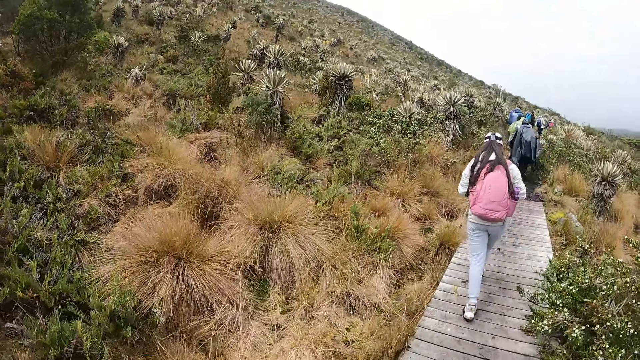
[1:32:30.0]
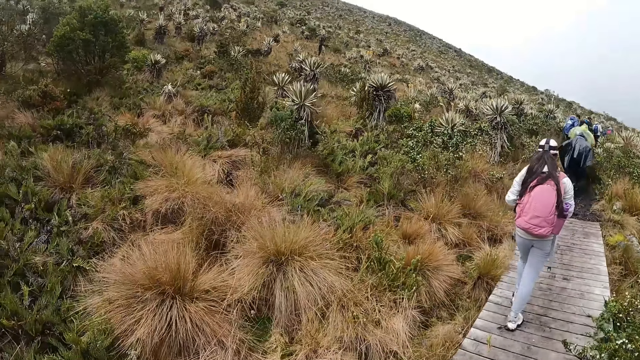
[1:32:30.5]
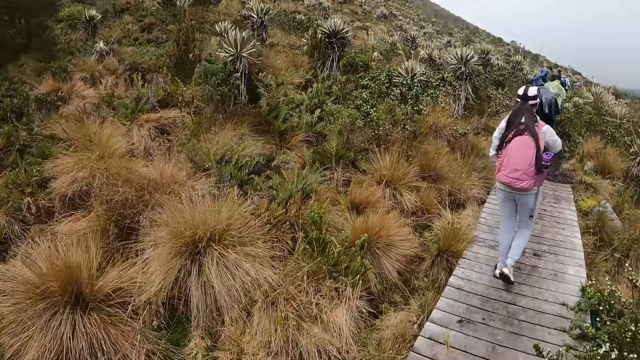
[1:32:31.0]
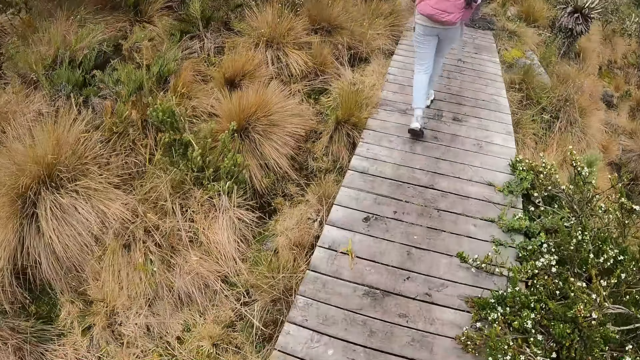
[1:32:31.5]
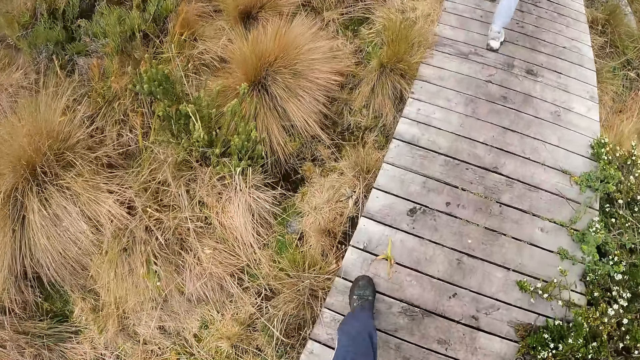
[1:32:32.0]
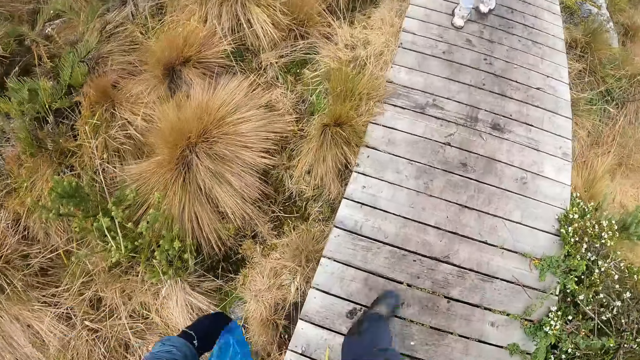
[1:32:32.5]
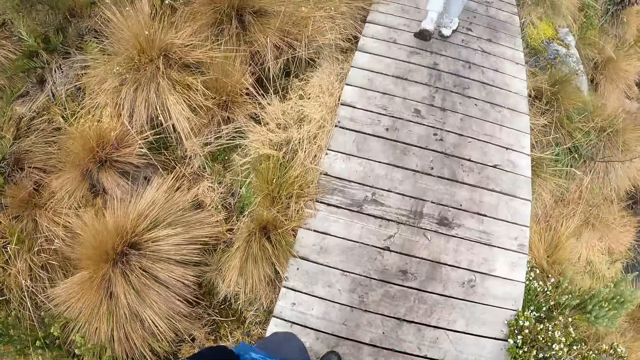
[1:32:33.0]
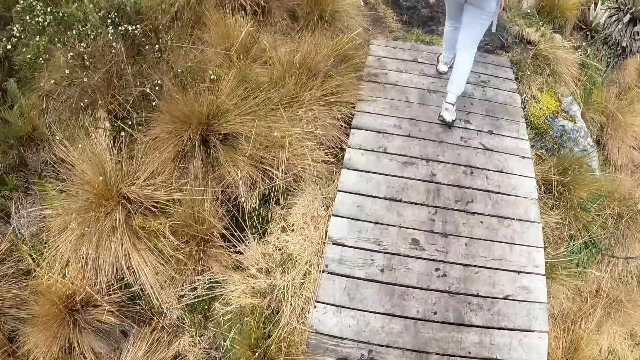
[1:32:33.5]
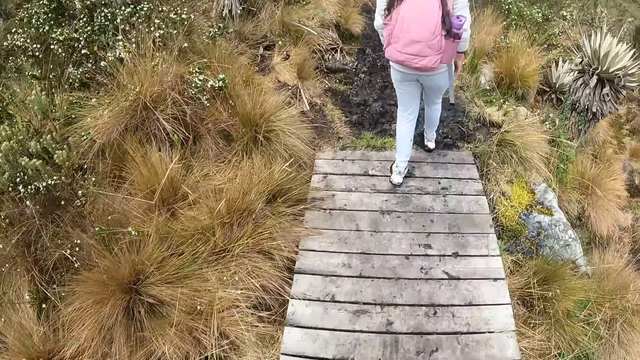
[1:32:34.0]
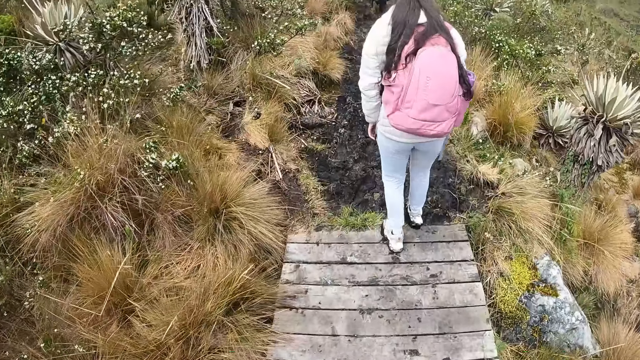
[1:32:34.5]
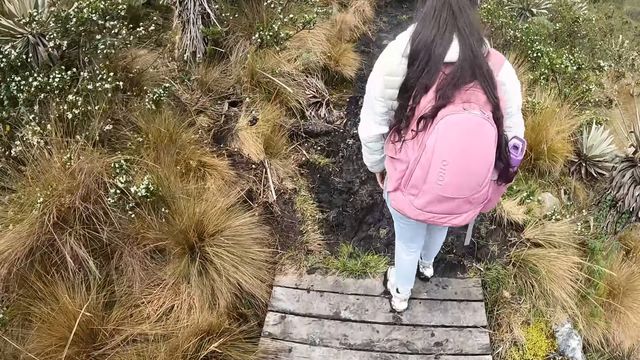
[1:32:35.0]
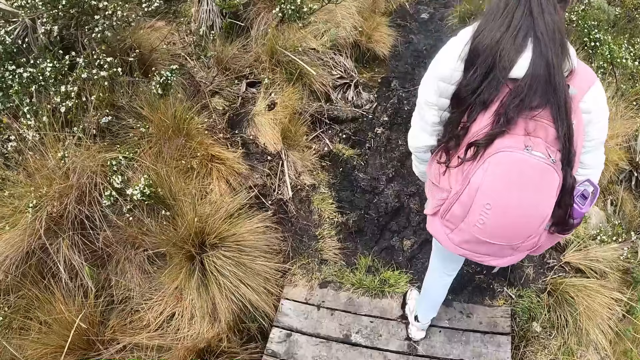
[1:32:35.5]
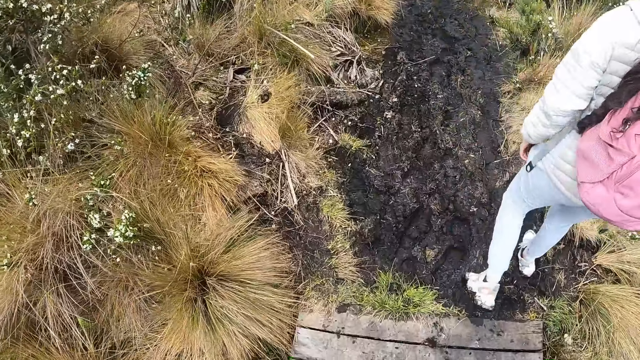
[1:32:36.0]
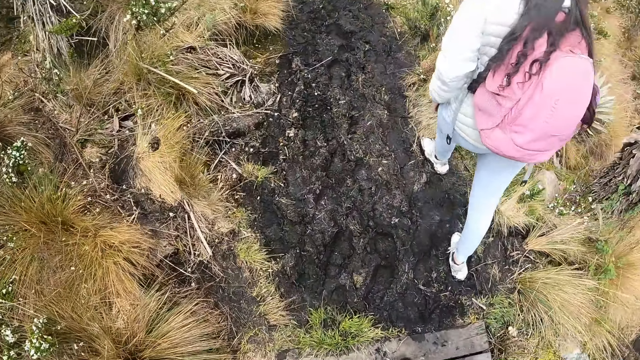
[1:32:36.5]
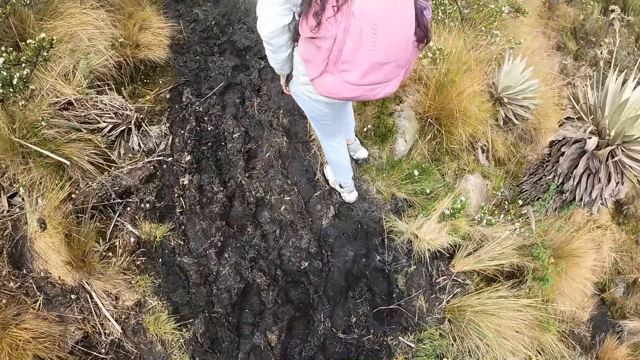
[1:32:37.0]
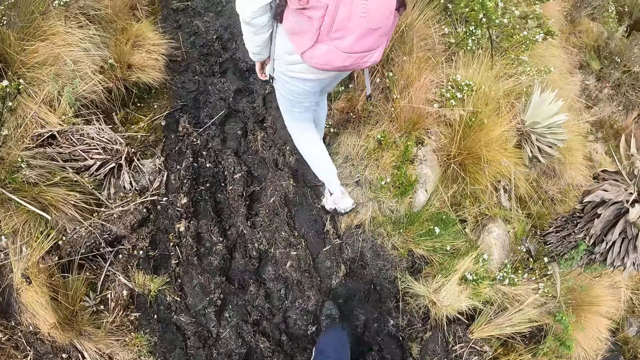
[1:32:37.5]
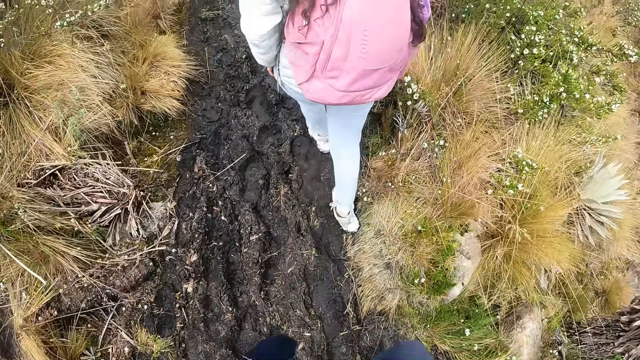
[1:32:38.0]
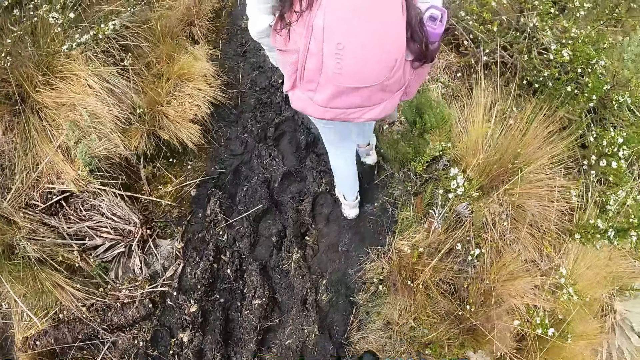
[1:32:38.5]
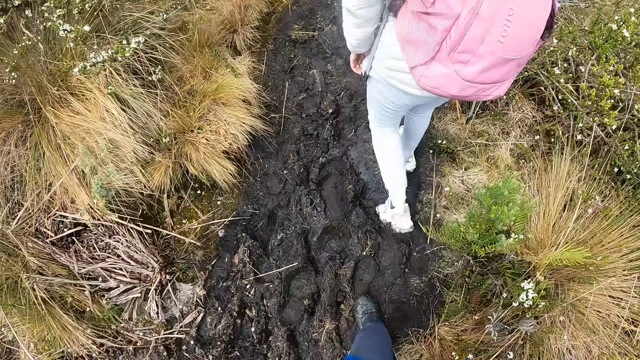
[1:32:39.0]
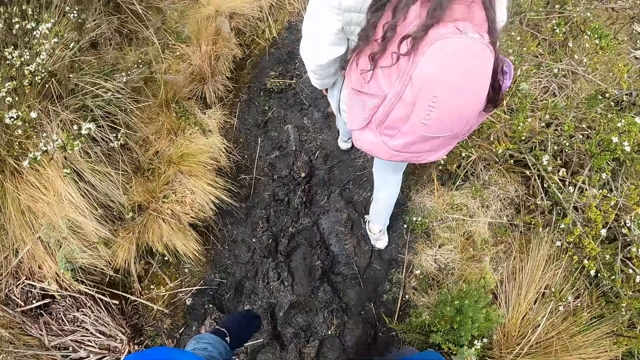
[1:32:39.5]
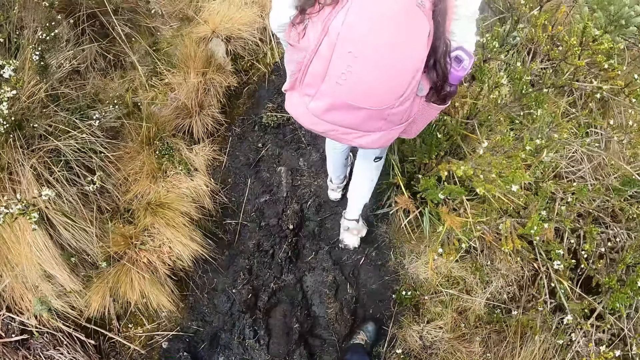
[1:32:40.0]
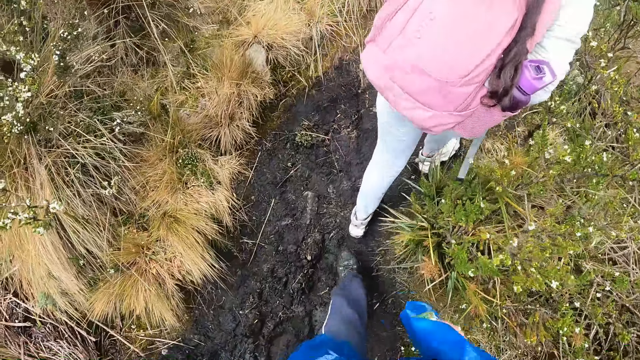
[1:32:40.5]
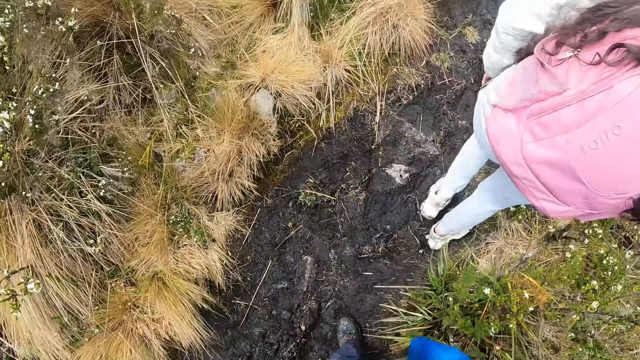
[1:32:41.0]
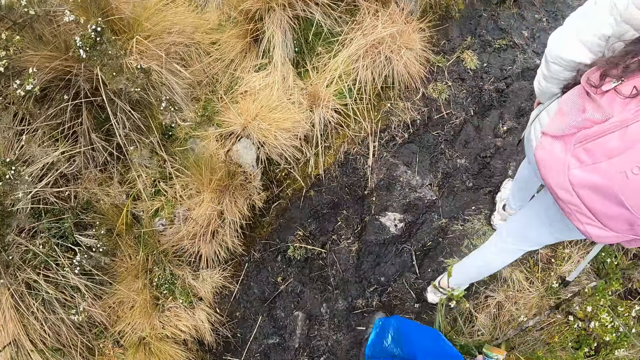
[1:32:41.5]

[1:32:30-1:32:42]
The camera wearer walks. They climb down the field bridge. They walk through the field.

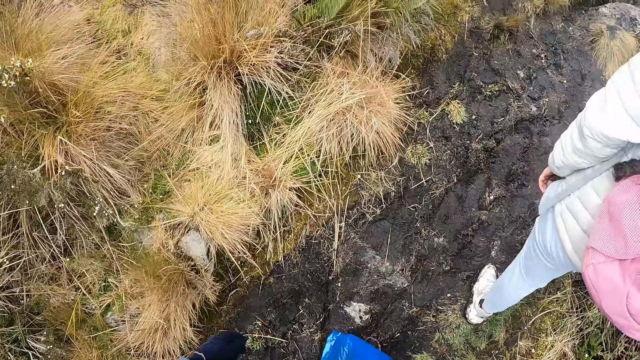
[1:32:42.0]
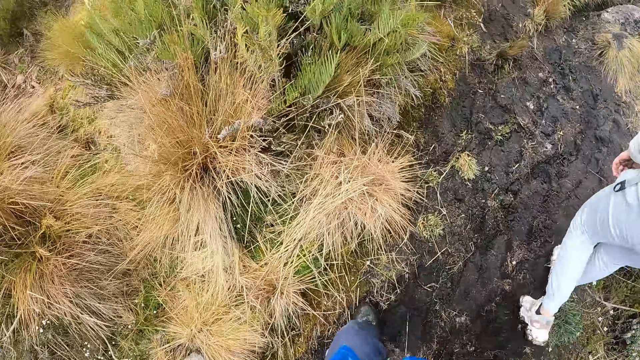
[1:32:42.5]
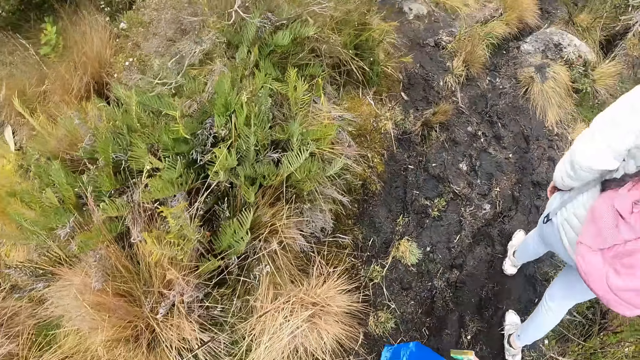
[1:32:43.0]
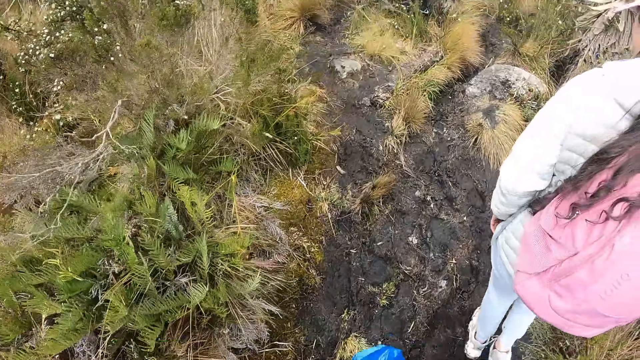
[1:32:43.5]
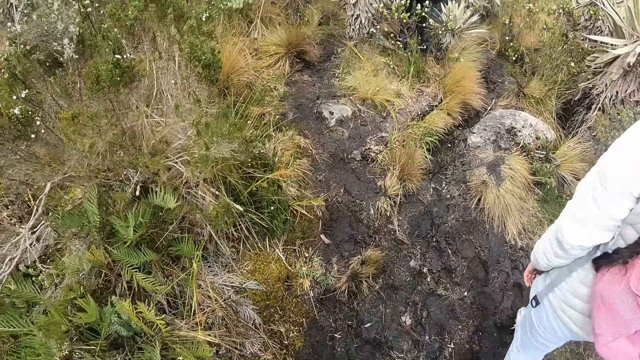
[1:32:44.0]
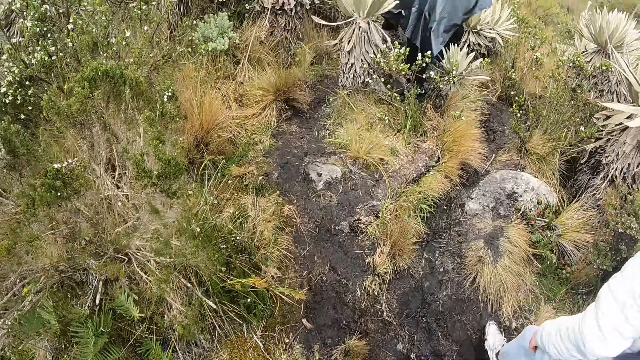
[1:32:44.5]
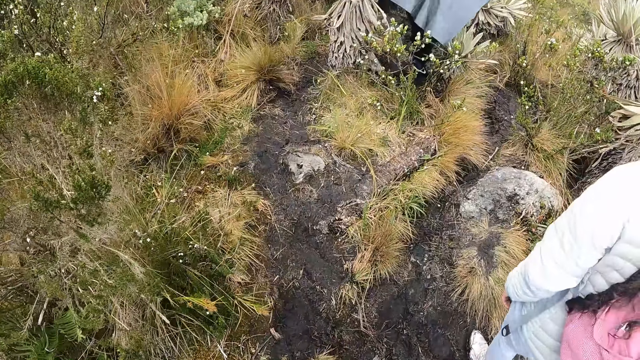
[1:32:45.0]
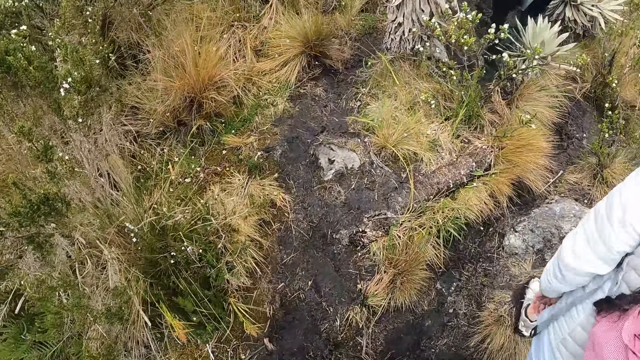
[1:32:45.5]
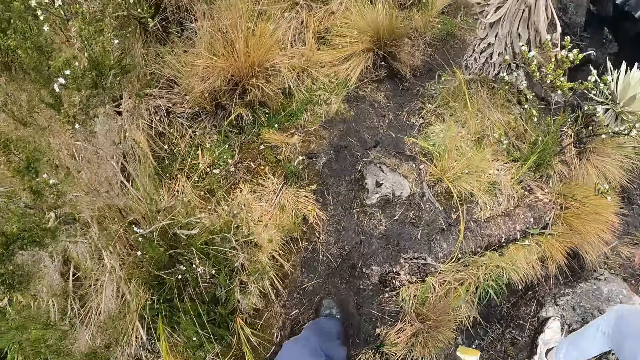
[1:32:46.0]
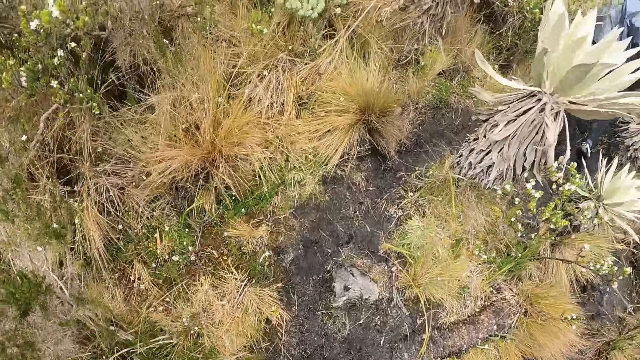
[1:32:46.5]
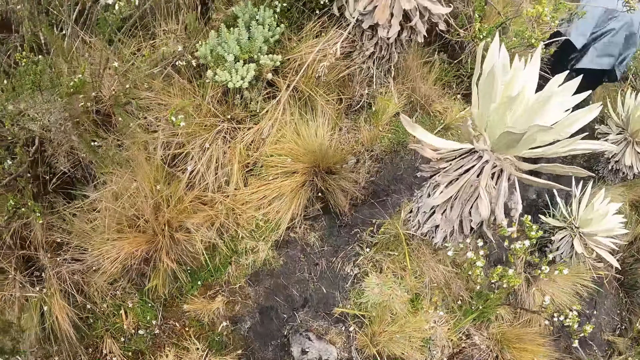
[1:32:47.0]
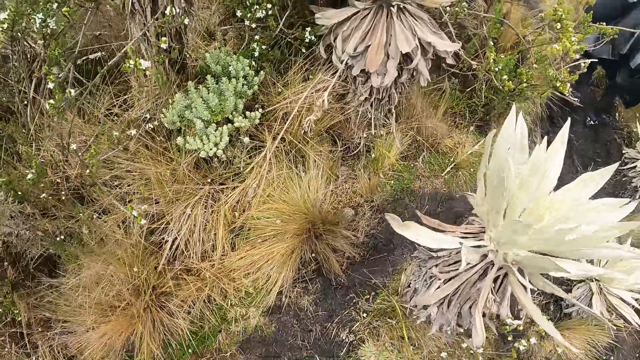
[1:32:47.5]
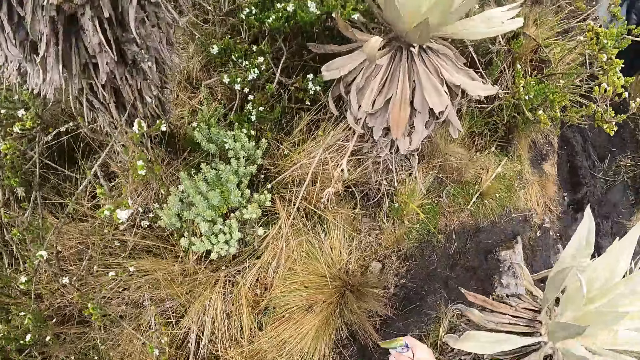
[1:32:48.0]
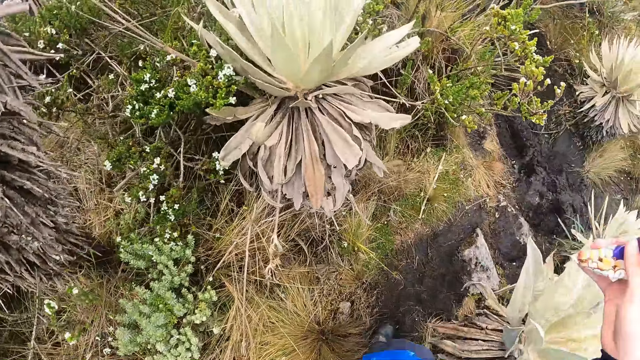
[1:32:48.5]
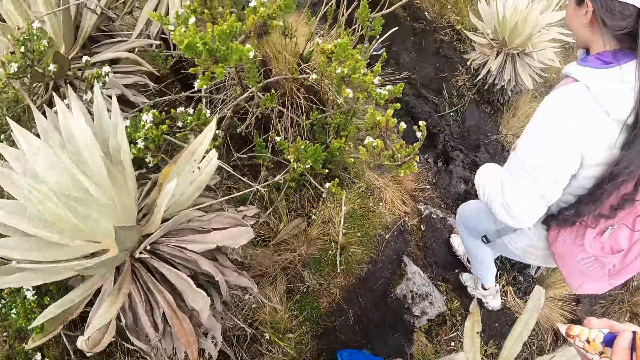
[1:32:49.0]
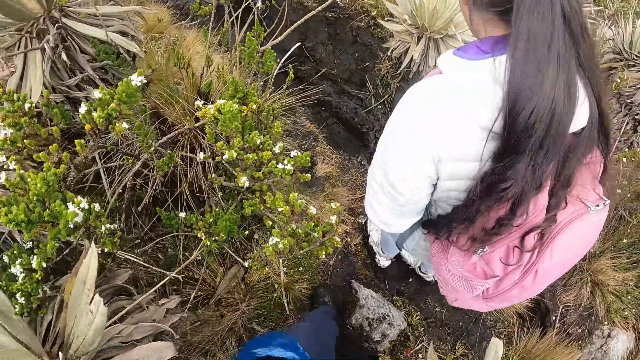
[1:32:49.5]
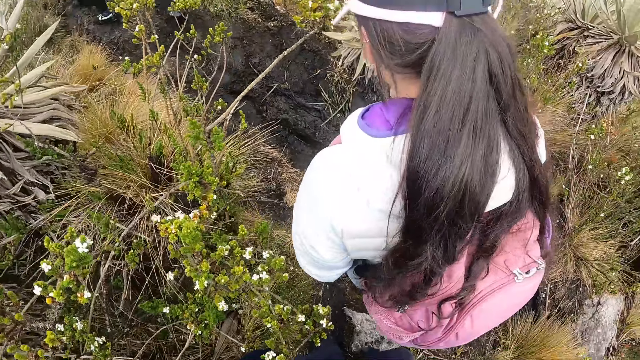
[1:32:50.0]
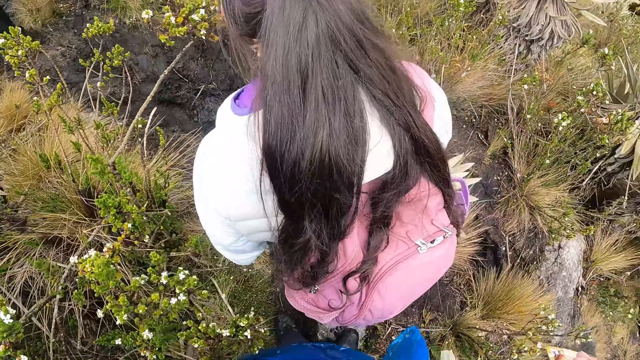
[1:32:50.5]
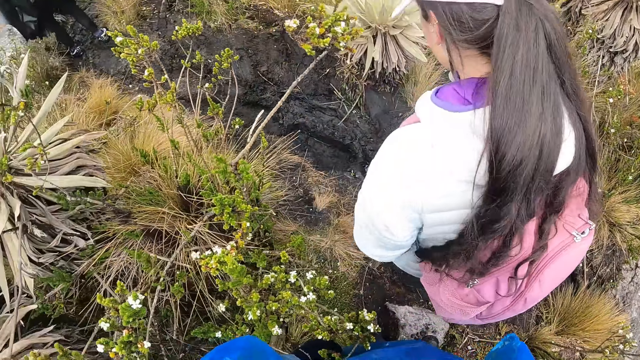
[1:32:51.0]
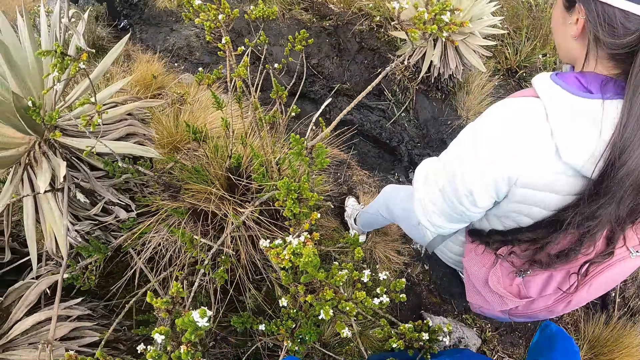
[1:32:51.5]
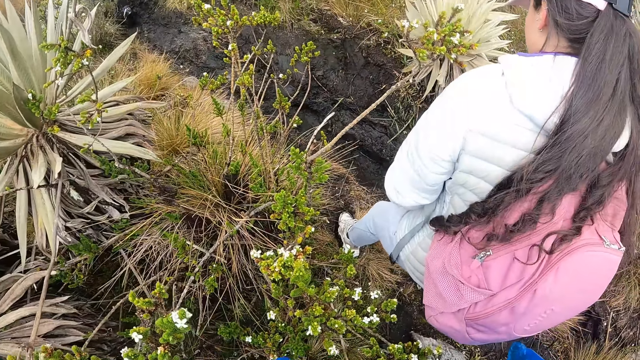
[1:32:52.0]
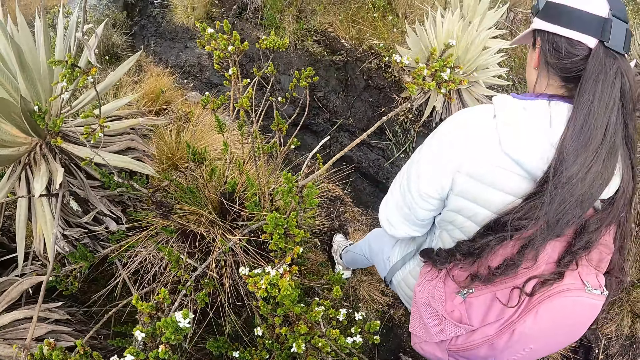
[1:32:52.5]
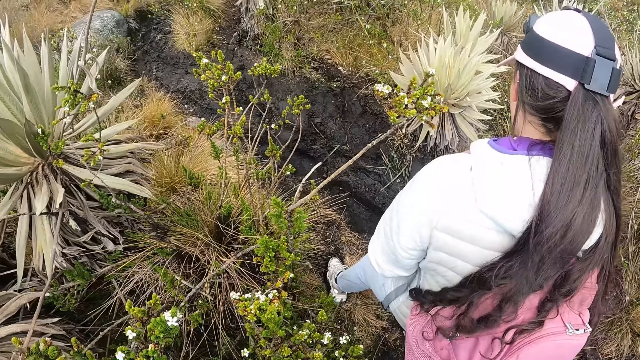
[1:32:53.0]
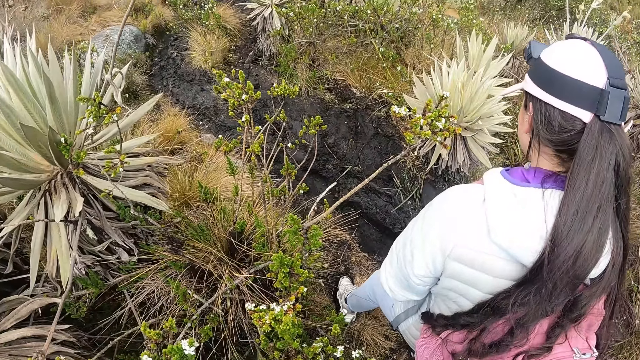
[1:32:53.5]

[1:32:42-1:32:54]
The camera wearer touches a bush with her right hand.
